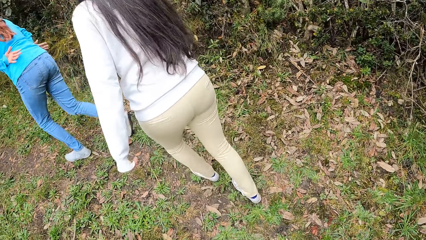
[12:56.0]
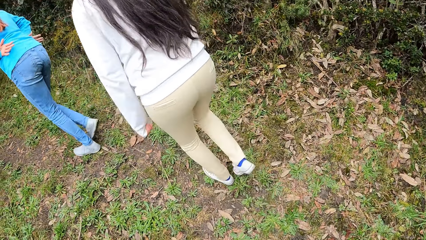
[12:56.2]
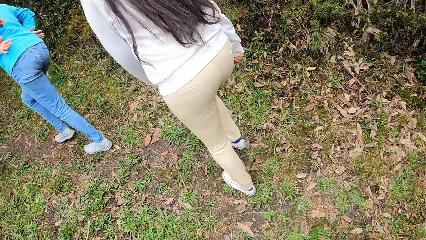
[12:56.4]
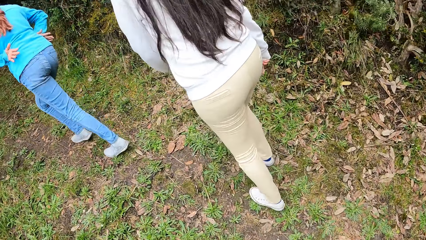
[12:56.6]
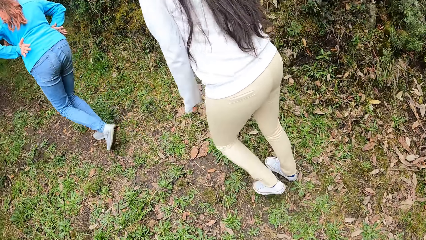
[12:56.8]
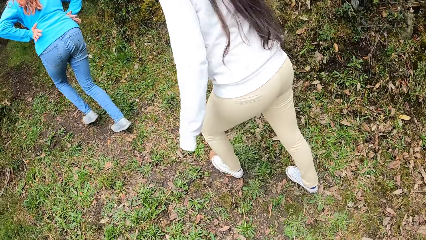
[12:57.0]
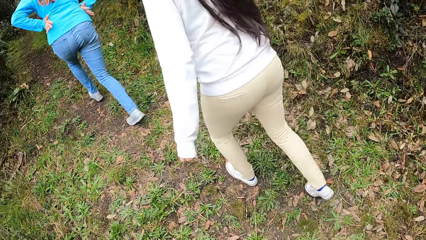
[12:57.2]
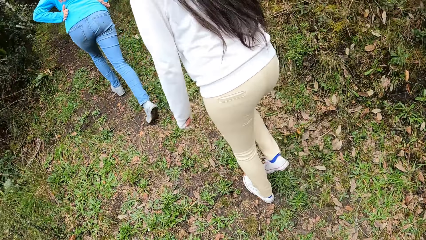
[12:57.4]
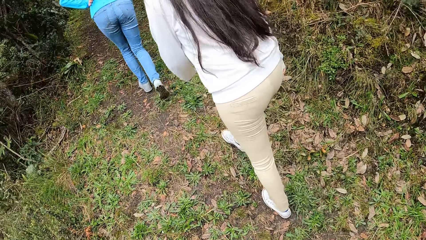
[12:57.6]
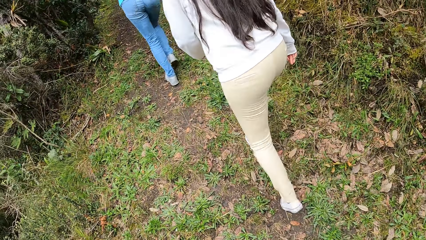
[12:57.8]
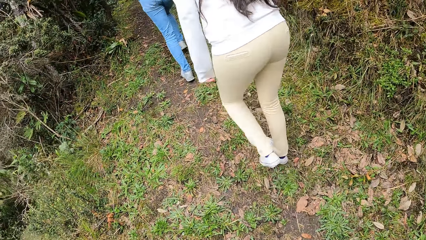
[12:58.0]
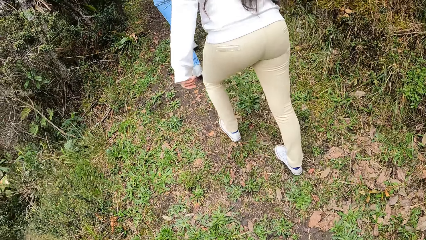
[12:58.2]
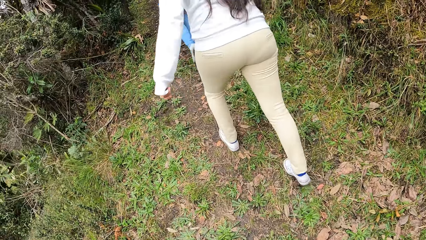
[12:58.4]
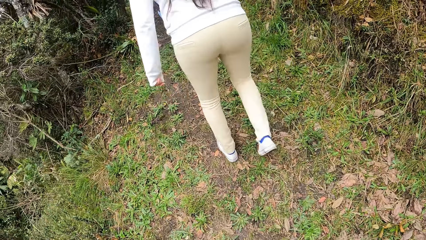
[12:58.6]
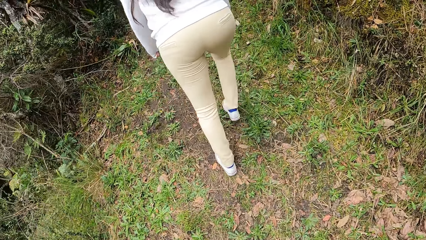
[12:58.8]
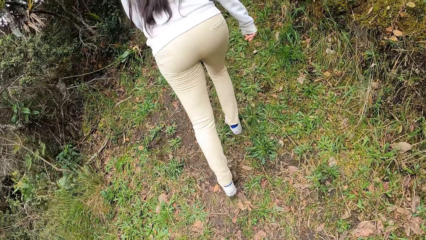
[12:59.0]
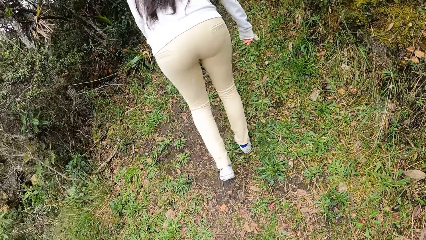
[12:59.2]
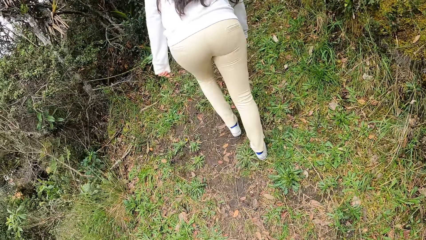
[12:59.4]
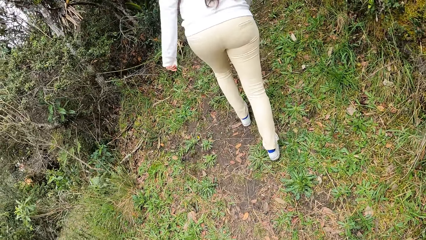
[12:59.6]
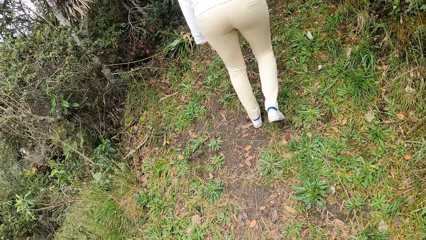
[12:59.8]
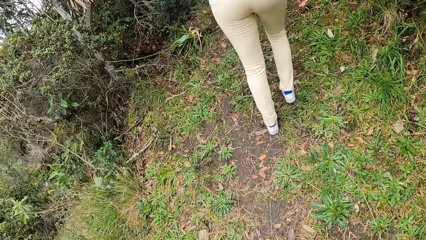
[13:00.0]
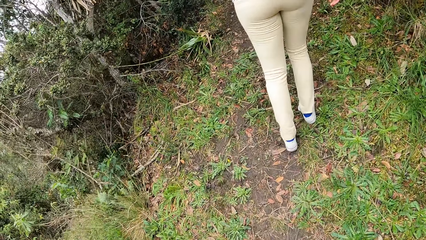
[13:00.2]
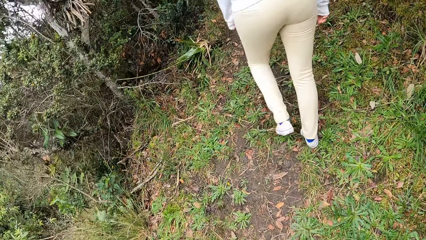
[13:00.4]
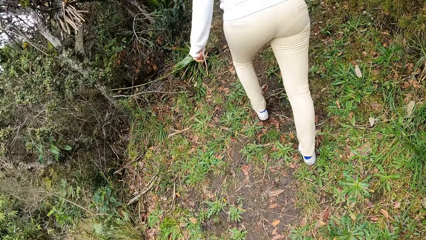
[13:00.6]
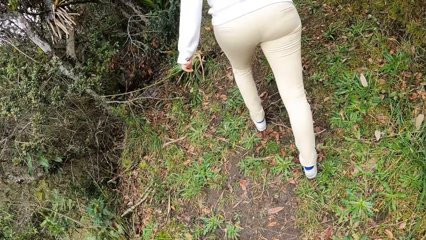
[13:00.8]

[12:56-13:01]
The camera wearer walks in the forest.

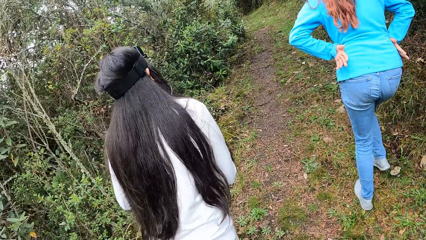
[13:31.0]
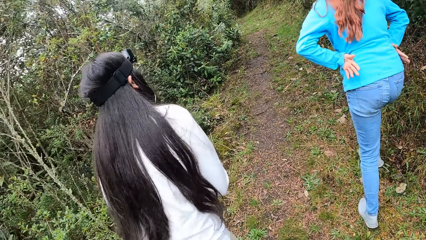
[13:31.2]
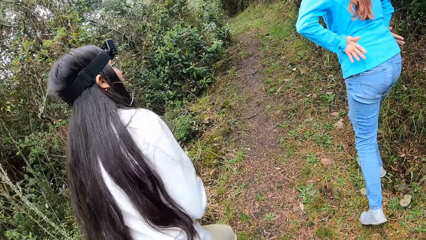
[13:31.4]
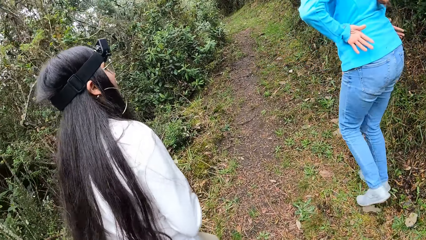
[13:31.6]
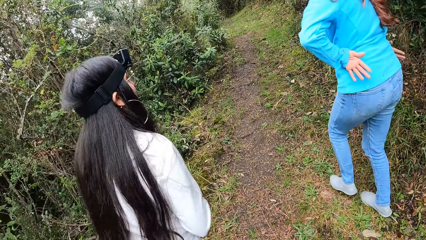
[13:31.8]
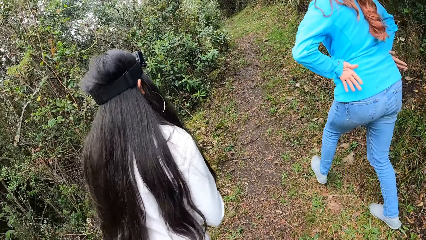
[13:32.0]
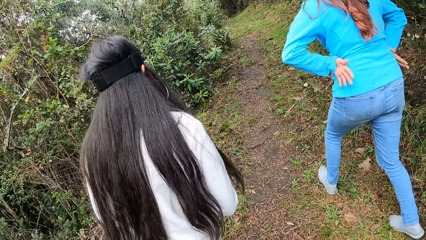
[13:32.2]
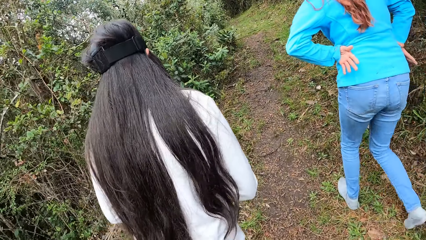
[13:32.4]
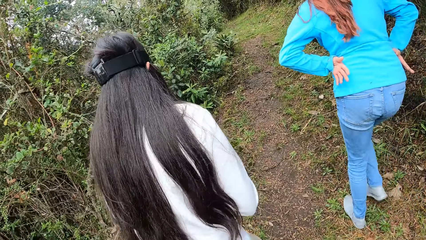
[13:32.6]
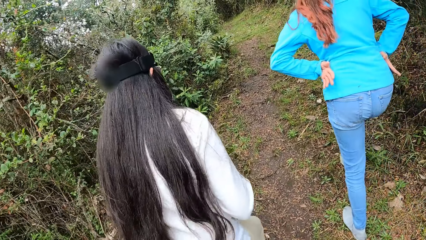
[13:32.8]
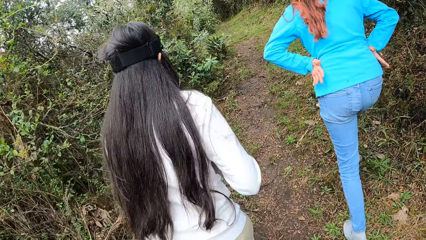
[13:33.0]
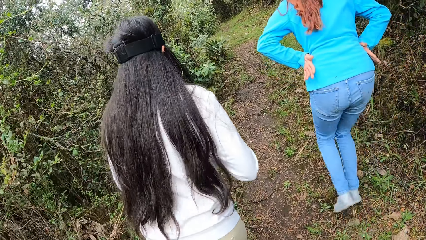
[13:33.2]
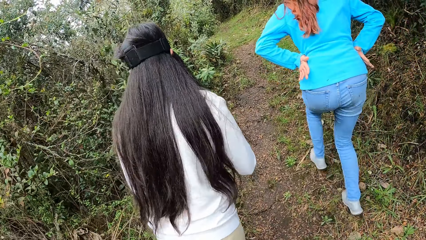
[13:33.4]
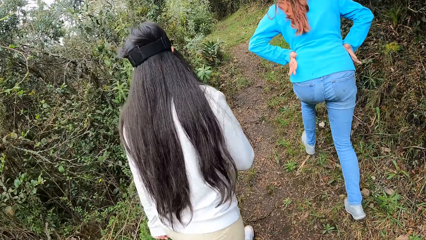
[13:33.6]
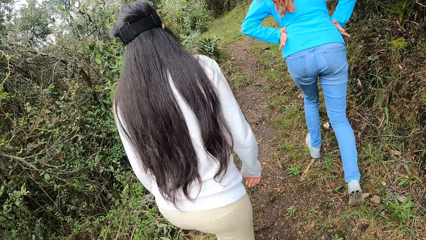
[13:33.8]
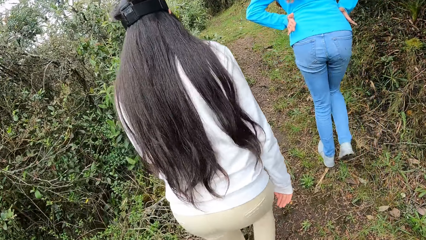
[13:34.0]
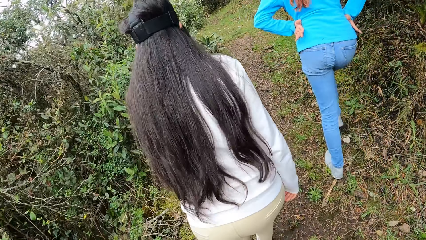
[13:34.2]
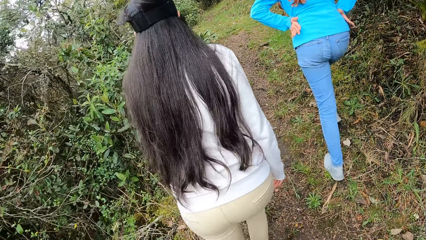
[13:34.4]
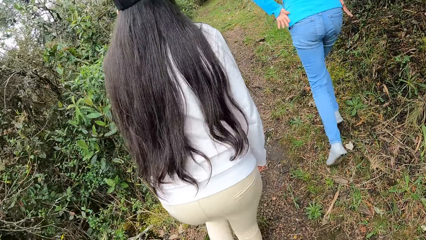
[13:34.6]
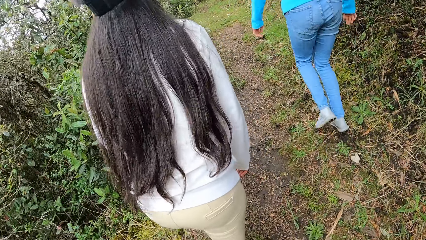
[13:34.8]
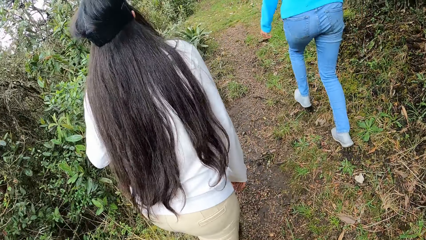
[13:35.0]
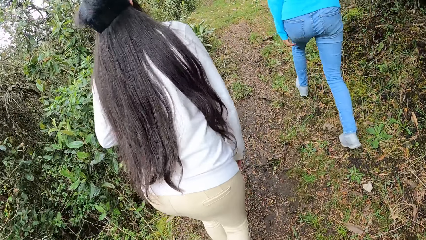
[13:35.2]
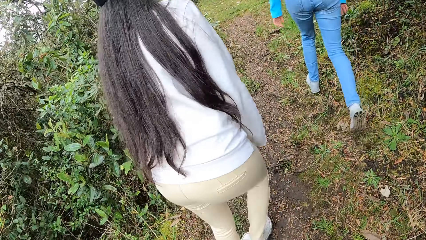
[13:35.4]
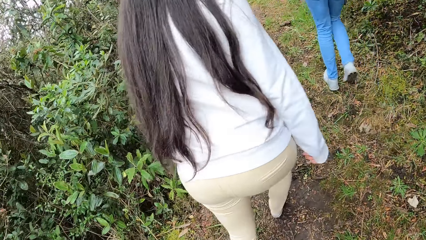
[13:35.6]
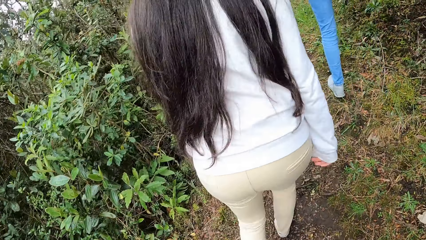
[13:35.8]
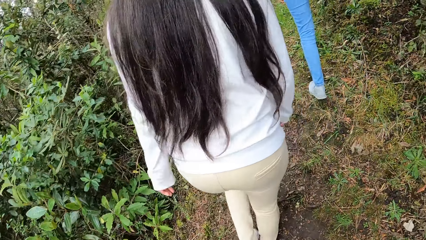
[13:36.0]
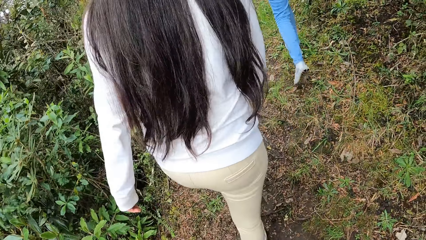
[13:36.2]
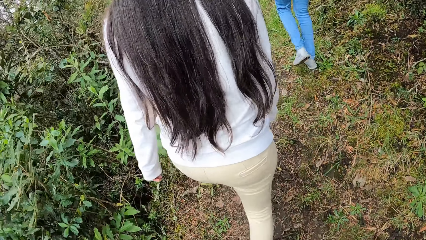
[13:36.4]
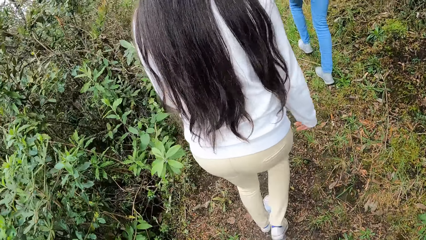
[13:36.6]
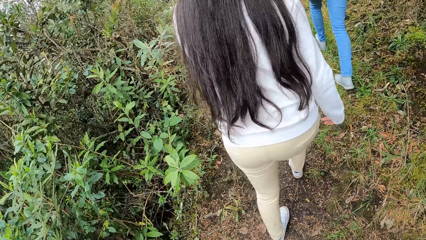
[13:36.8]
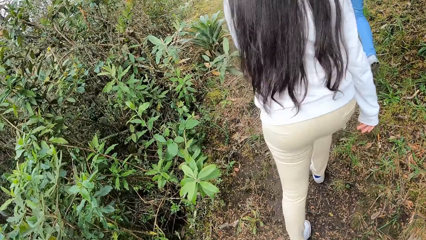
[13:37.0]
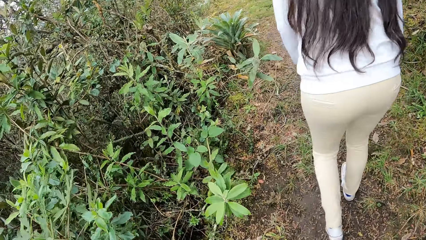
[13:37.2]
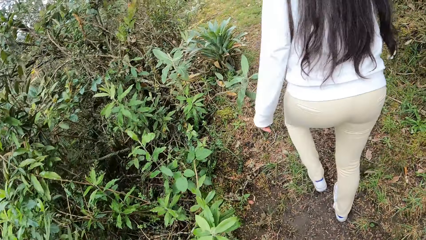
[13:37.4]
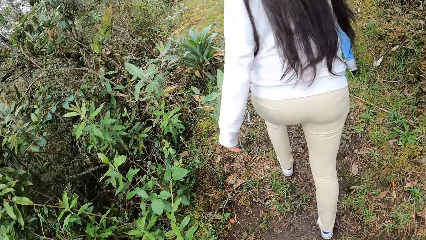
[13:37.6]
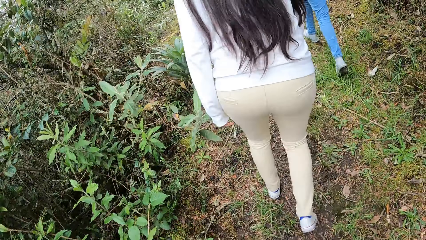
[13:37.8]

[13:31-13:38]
The camera wearer walks around.

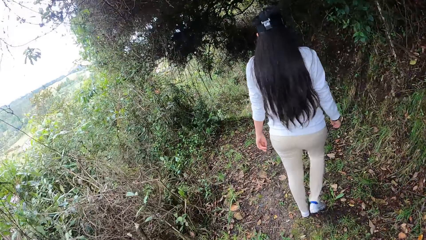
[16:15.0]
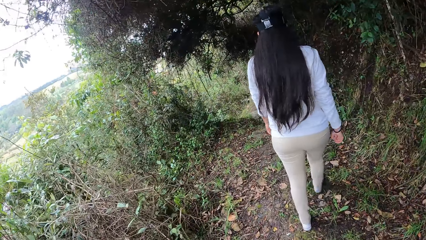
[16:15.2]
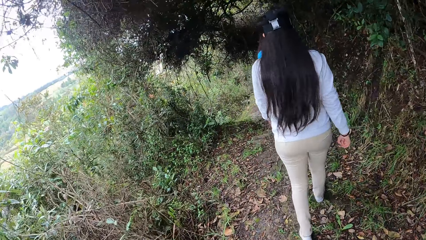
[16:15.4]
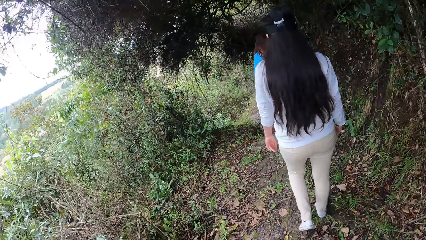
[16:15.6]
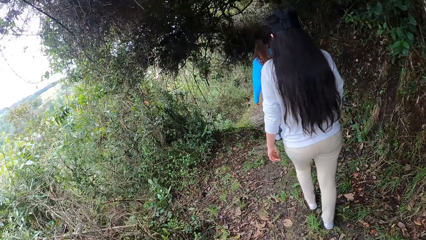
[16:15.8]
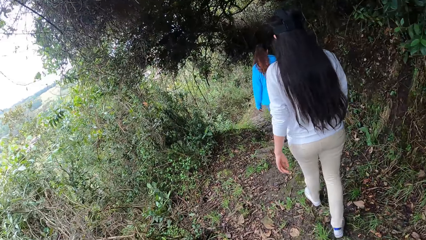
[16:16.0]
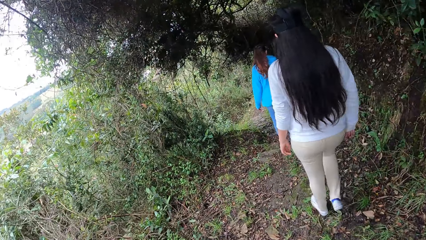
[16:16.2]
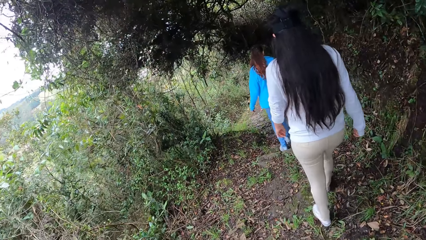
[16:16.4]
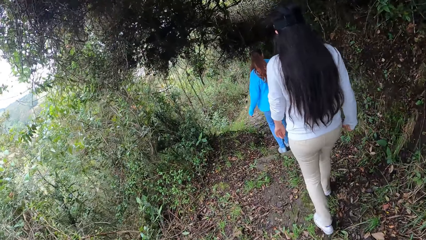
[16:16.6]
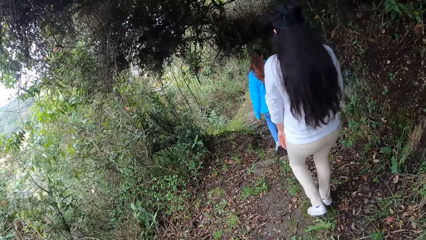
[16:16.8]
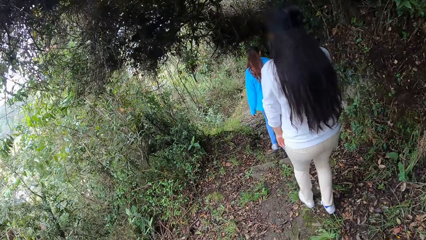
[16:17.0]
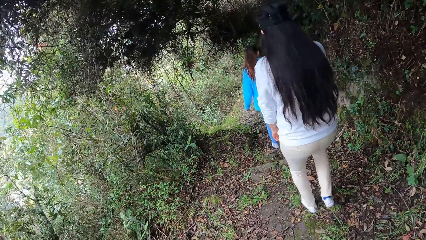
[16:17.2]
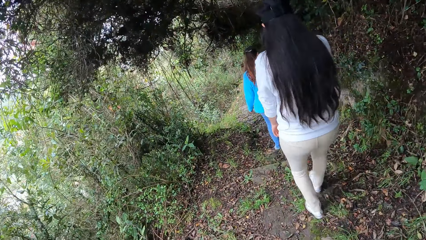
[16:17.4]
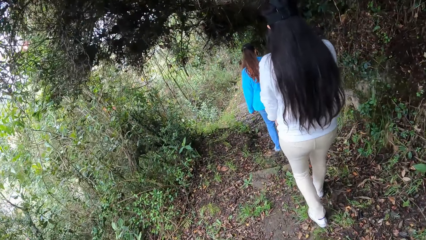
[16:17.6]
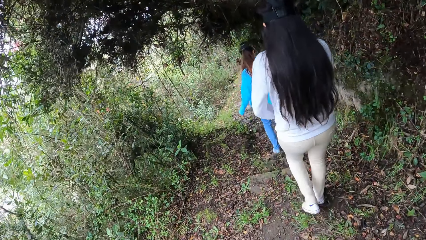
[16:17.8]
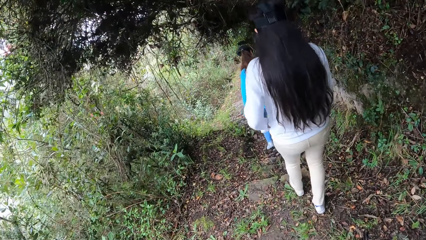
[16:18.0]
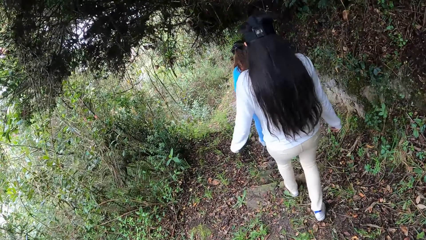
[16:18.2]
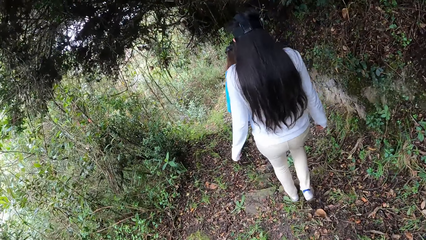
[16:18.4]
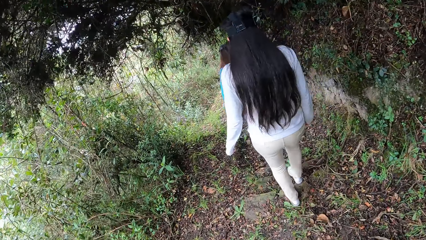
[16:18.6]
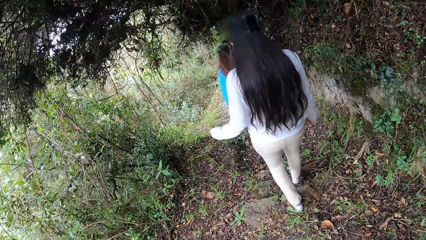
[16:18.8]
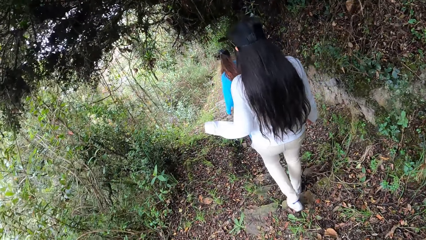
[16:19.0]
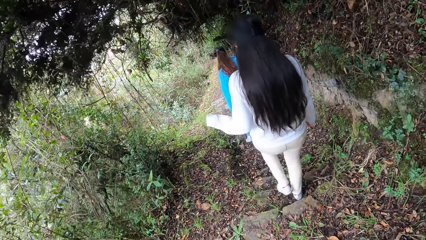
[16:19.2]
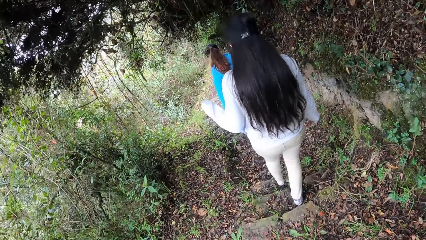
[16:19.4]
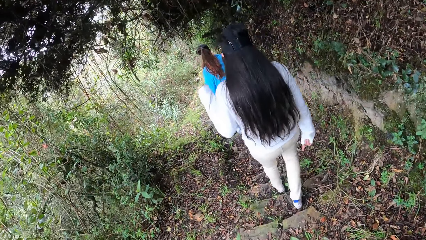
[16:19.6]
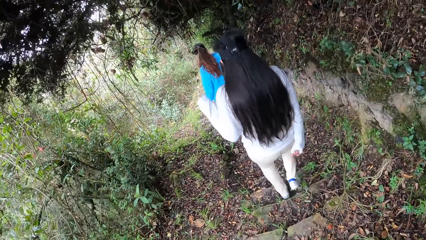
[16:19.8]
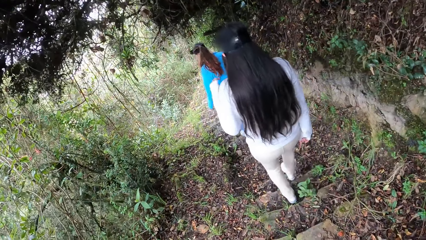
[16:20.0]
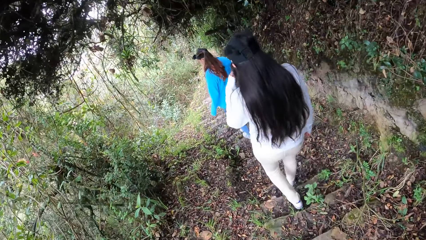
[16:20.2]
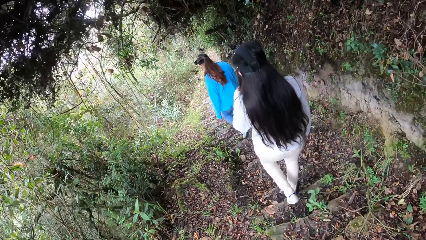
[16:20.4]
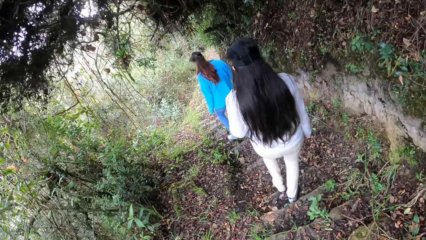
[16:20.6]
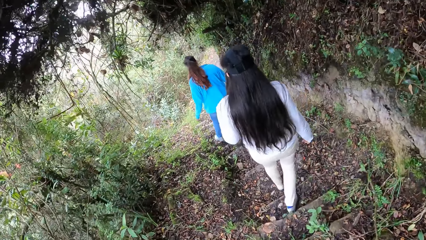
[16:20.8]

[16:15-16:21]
A woman descends a stairway in the forest.
